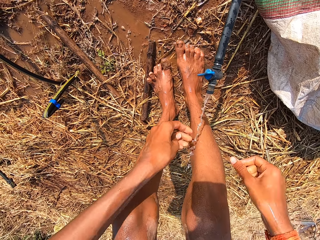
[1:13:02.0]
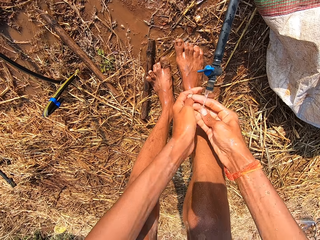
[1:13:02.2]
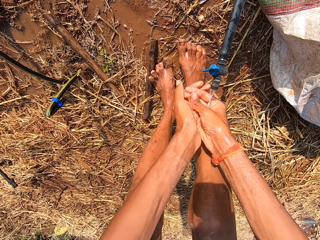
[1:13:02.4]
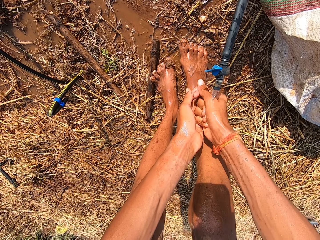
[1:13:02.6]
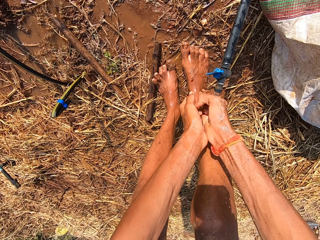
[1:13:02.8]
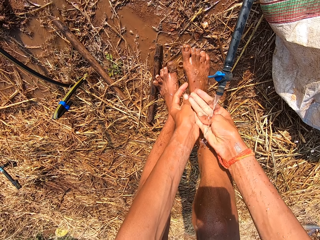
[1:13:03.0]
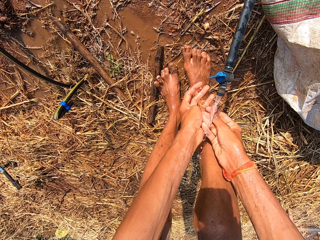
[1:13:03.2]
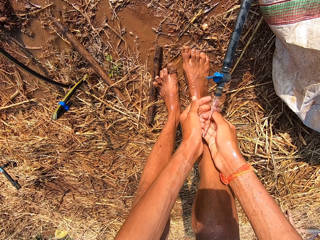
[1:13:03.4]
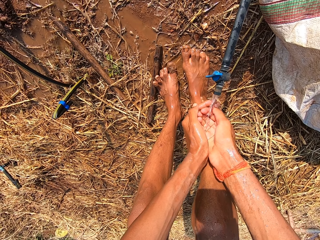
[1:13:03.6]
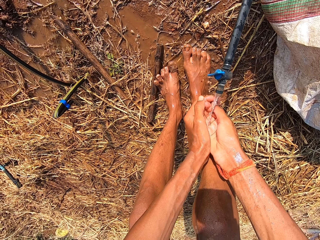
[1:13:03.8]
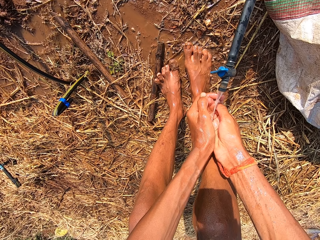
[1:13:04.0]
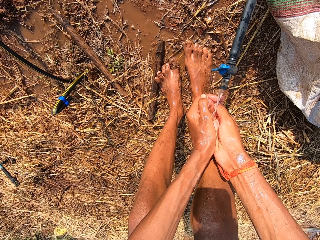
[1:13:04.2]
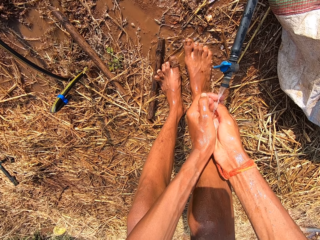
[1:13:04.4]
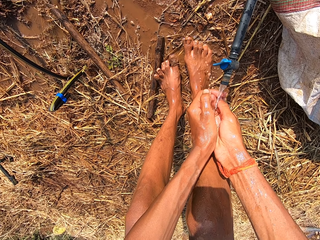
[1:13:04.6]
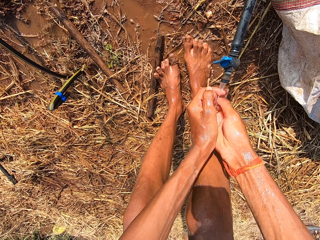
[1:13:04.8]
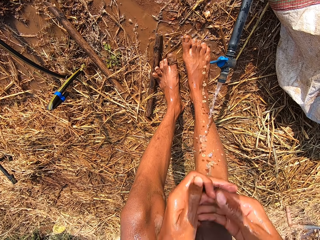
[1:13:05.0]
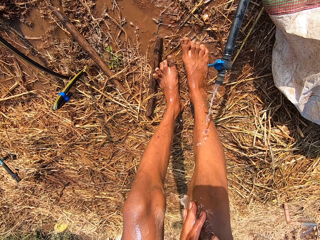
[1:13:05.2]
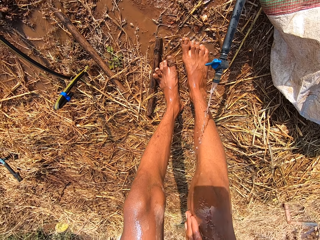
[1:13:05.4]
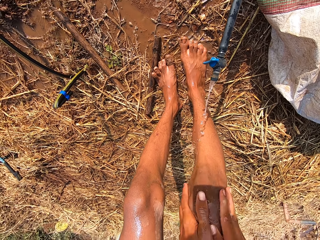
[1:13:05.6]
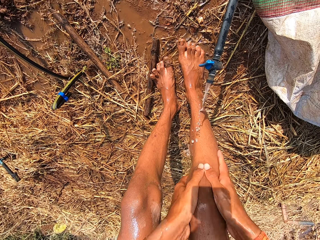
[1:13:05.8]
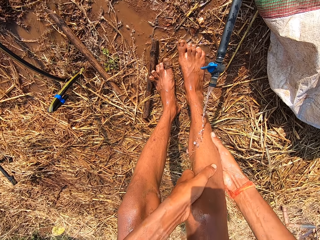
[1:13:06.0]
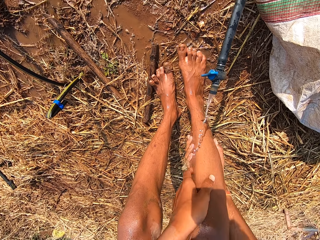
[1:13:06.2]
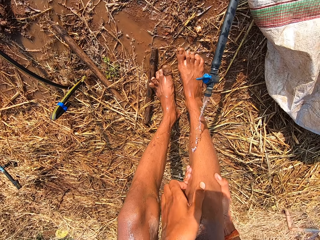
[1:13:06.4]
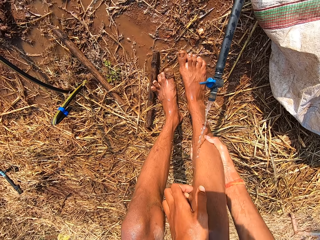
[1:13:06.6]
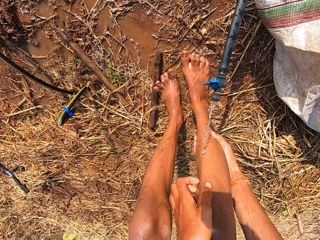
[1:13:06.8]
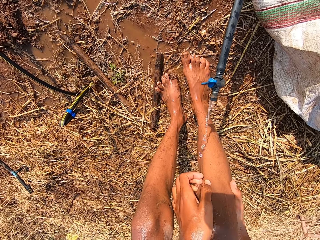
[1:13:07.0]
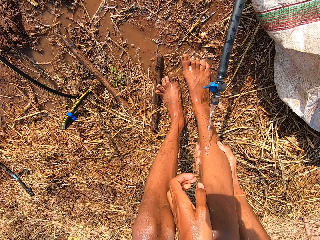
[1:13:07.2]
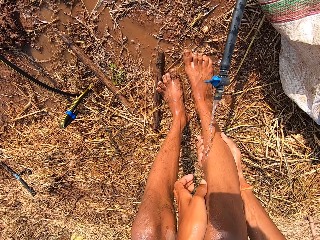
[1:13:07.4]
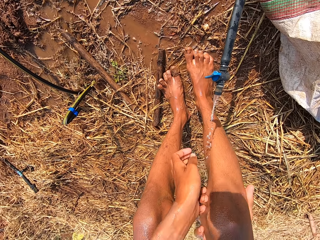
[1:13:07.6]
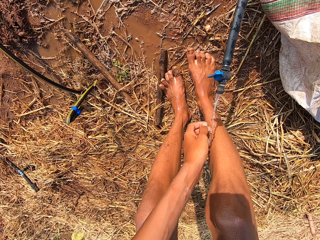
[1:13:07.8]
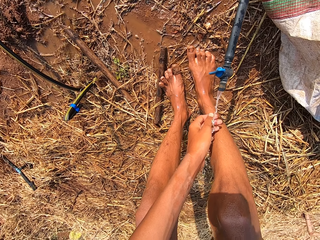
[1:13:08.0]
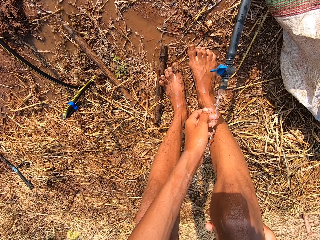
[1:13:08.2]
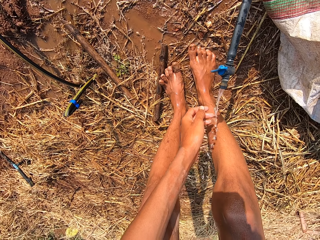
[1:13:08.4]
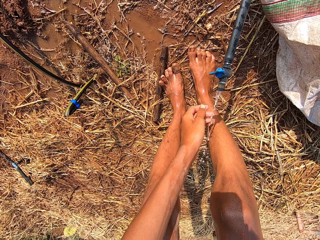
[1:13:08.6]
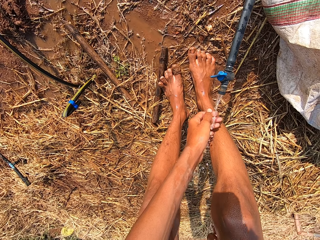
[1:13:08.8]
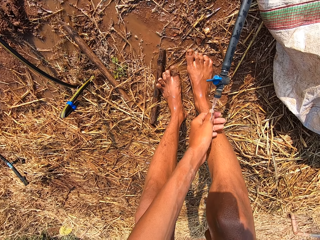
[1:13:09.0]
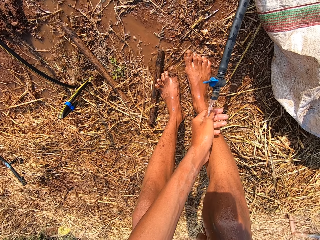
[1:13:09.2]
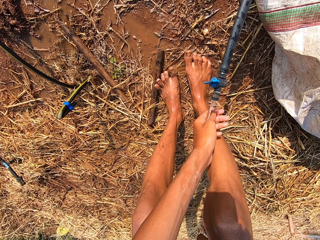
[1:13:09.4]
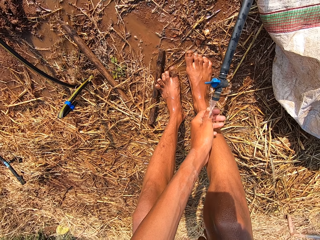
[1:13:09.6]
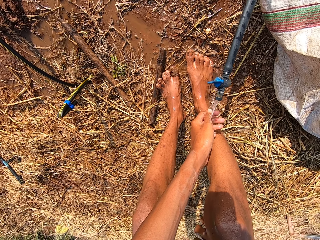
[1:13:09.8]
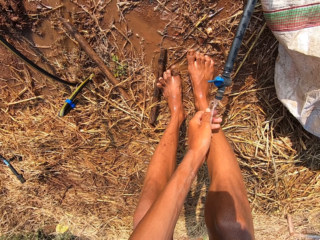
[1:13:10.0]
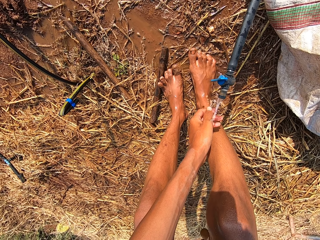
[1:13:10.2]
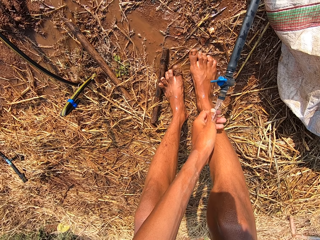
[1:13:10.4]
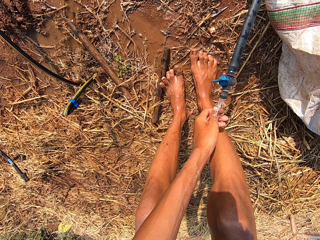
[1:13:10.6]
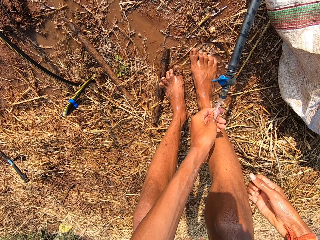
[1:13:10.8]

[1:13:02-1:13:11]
The camera wearer rinses his hands with water from the tap. He fetches water from the tap on his hands. He washes his right leg with the water on his hands. He pours water on his leg. He washes his right leg with the water from the tap with both hands. He places his hand on the water.

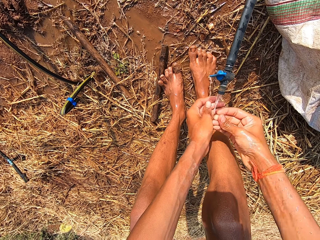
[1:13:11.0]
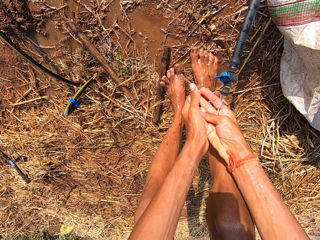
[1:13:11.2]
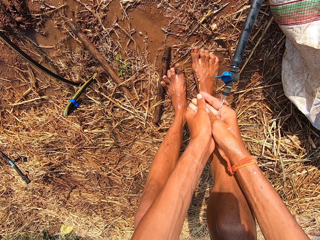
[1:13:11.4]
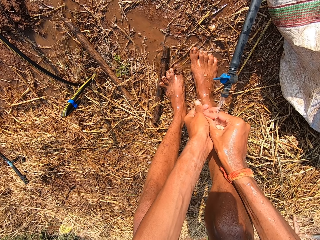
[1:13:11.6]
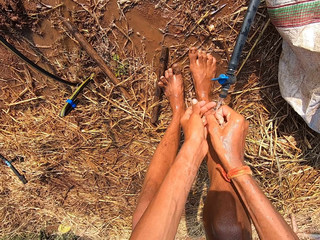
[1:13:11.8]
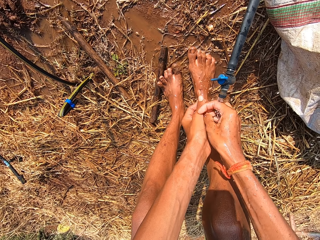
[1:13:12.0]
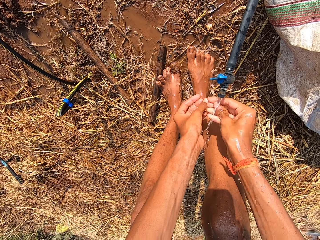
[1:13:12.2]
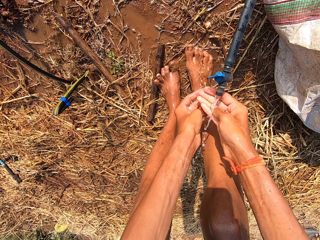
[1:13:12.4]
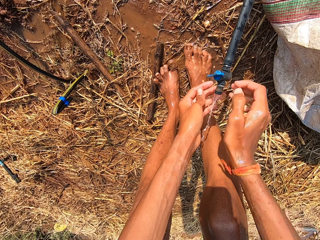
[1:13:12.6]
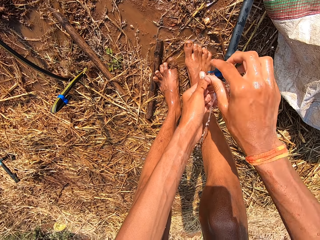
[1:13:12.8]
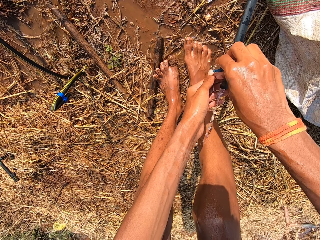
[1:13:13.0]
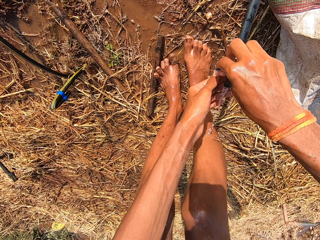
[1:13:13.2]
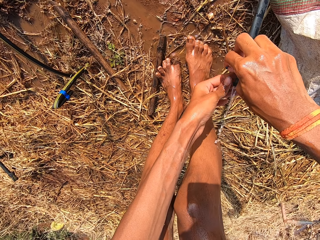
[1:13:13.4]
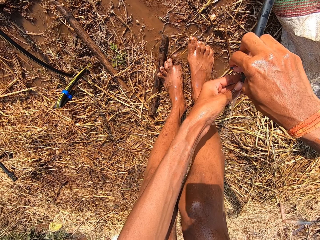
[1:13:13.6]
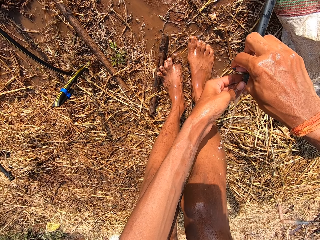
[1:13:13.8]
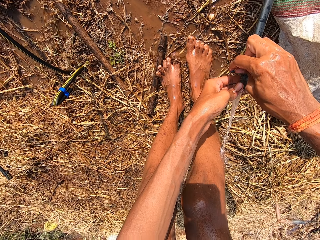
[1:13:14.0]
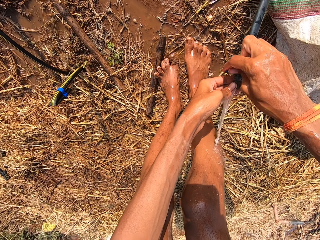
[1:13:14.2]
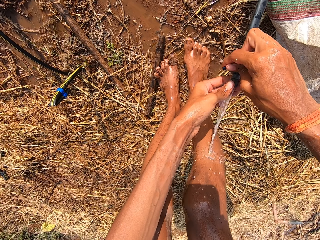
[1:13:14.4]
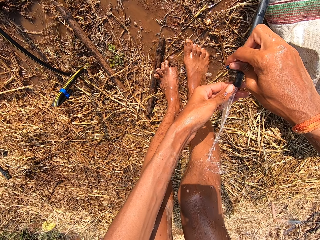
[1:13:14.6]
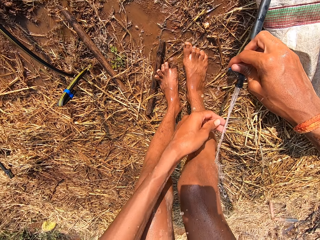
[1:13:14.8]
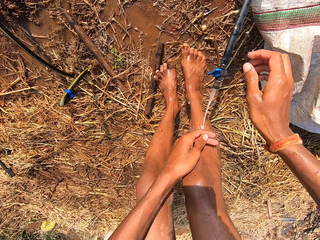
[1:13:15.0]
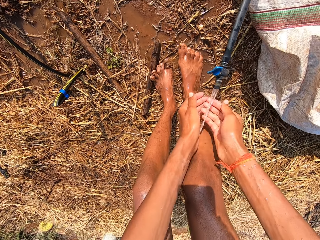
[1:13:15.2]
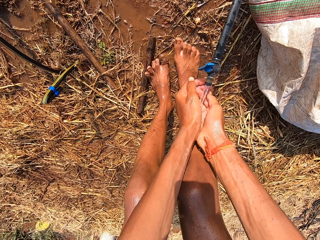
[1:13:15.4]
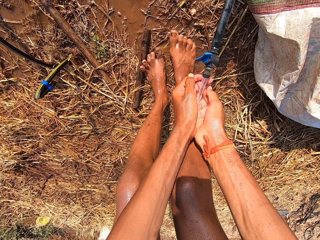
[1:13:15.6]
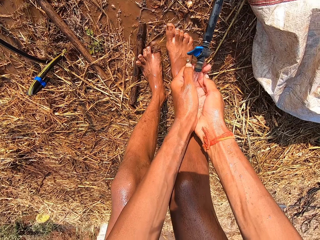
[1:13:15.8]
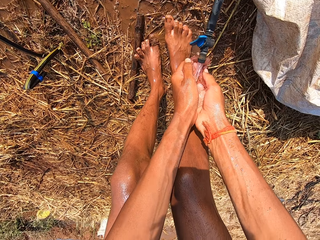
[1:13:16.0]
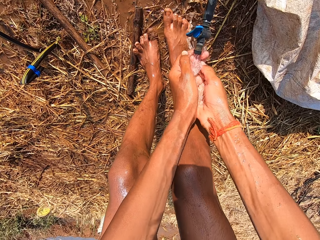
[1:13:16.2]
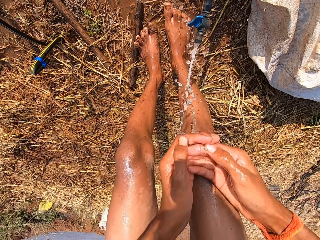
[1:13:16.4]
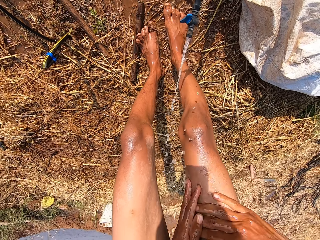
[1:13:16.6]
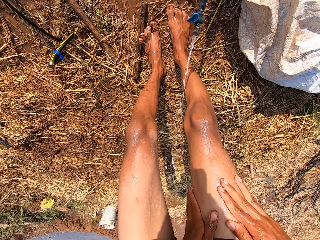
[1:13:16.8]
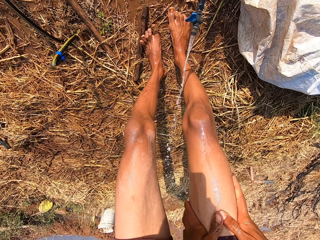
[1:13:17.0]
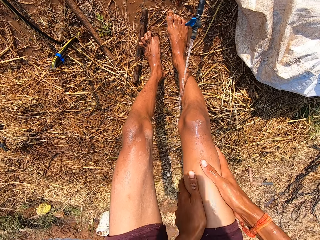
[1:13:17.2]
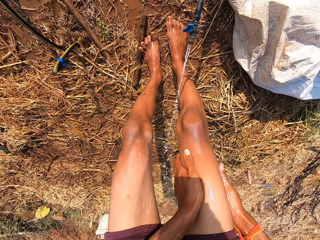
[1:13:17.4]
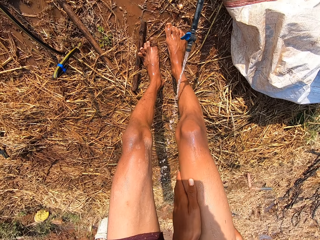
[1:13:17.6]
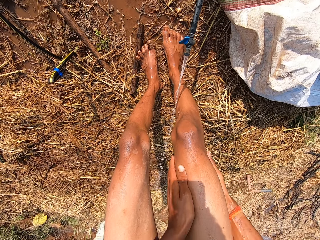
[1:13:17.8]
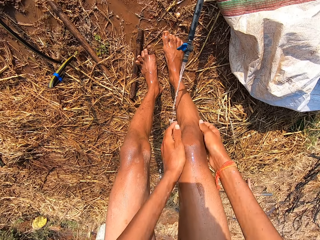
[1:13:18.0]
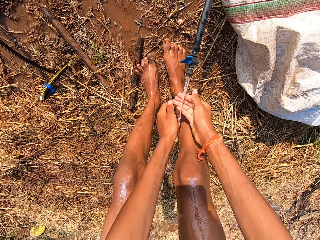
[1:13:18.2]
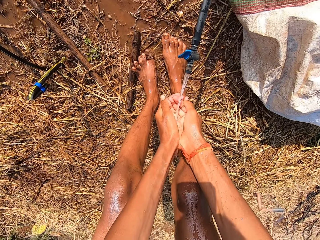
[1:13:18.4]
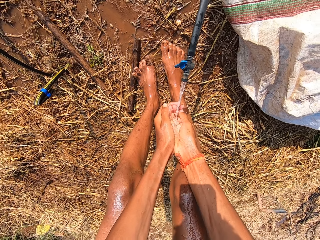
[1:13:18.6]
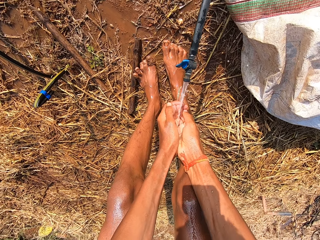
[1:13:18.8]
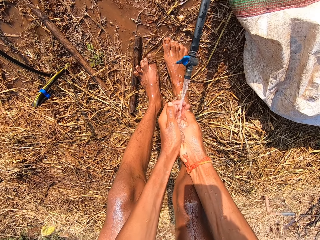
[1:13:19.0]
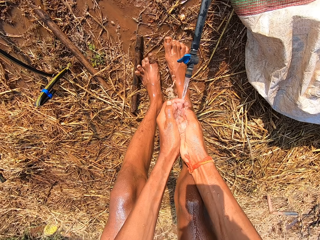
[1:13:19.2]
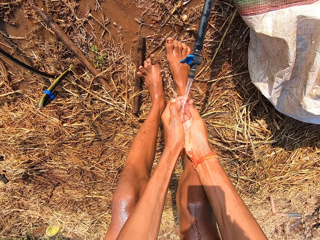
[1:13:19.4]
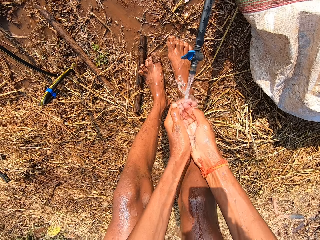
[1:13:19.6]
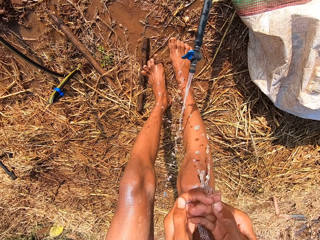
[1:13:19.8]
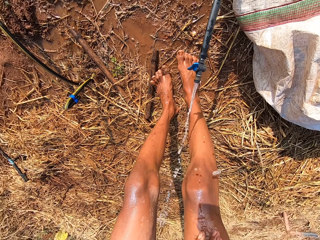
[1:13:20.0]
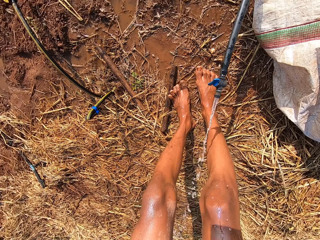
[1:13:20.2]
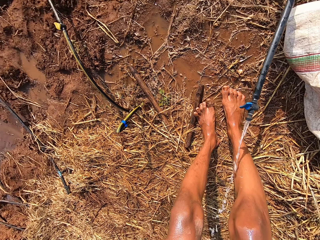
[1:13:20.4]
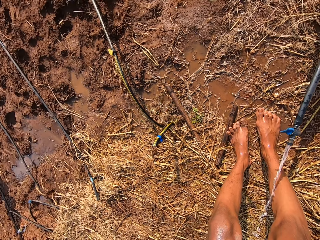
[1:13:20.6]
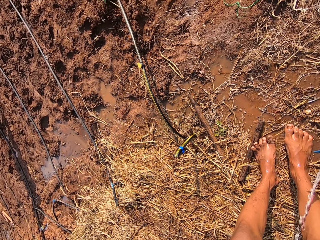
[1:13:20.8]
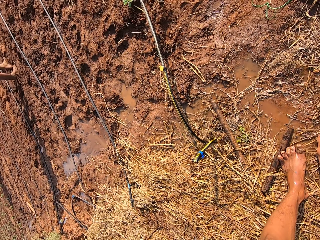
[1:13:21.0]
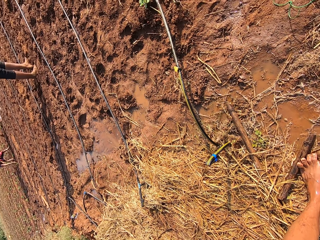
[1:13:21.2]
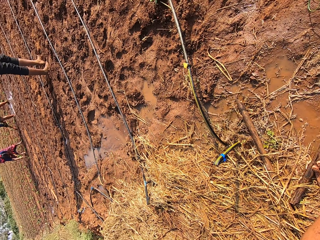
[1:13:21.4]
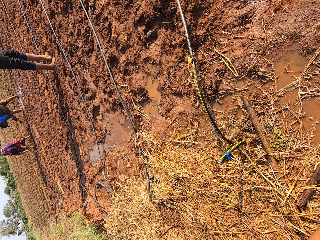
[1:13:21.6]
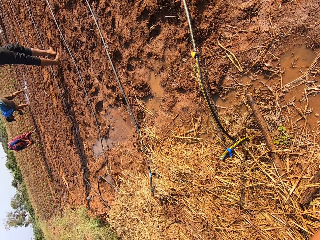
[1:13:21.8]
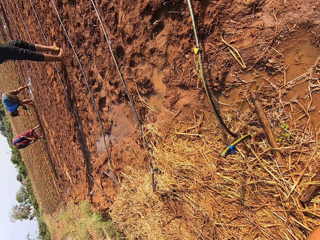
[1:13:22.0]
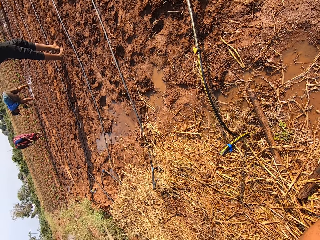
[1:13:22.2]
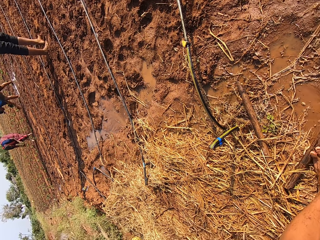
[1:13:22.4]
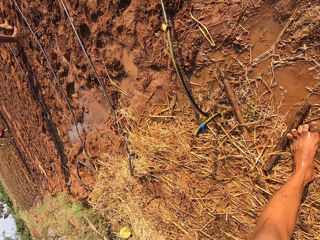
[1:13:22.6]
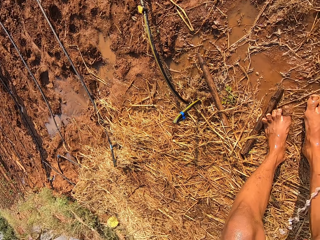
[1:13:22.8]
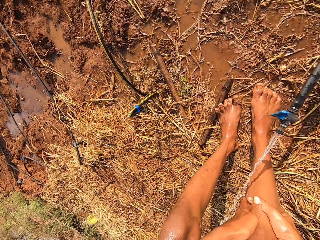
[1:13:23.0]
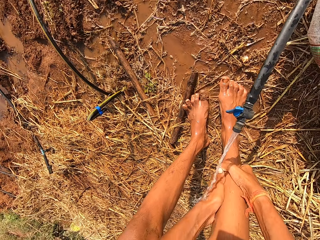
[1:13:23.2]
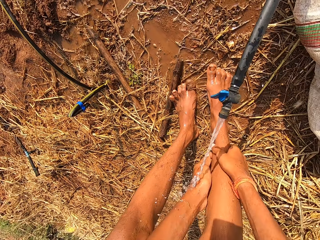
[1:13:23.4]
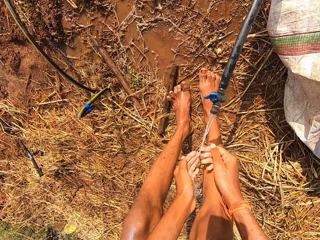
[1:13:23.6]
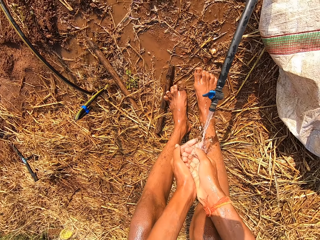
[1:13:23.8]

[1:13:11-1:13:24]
The camera wearer rinses his hands with water from the tap or faucet. He adjusts the tap with his right hand. He holds the tap with both hands. He tilts the faucet. He adjusts the tap with his right hand. He scoops some water from the tap with both hands. He places his hand on the water. He washes his right leg with the water from the tap with both hands. He pours water on his thigh. He scoops some water from the tap with both hands. He converses with a man. The camera wearer pours water on his thigh. He washes his right leg with the water from the tap with both hands.
